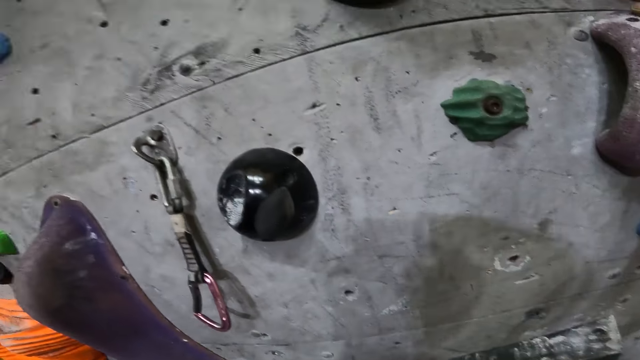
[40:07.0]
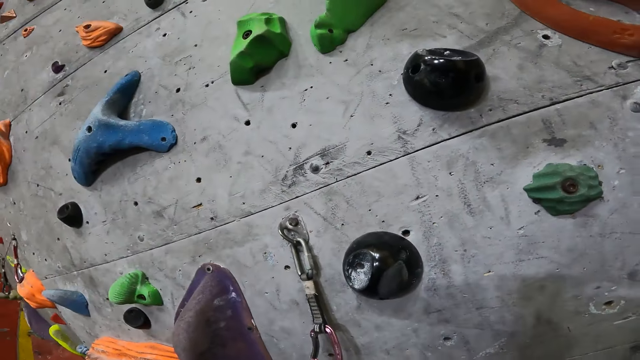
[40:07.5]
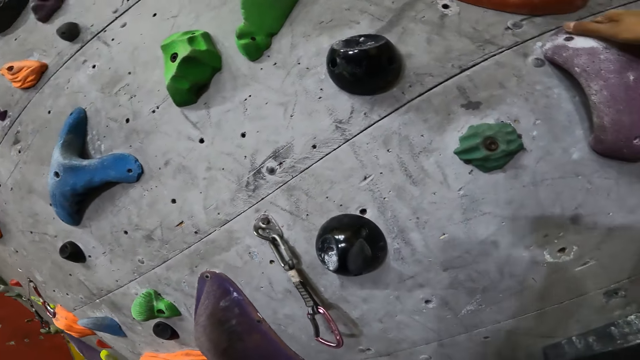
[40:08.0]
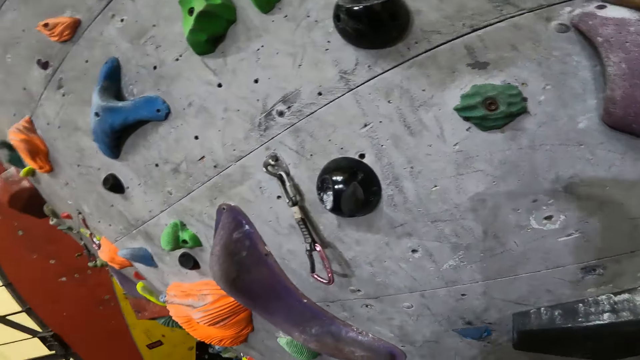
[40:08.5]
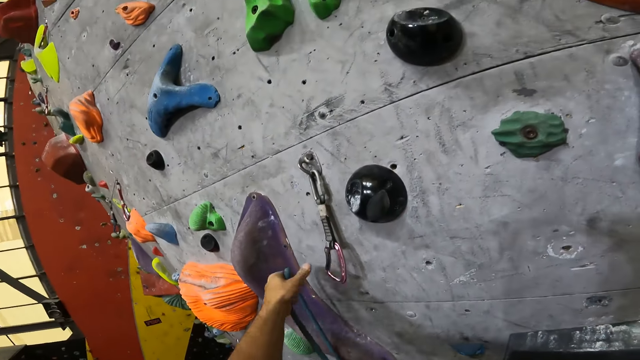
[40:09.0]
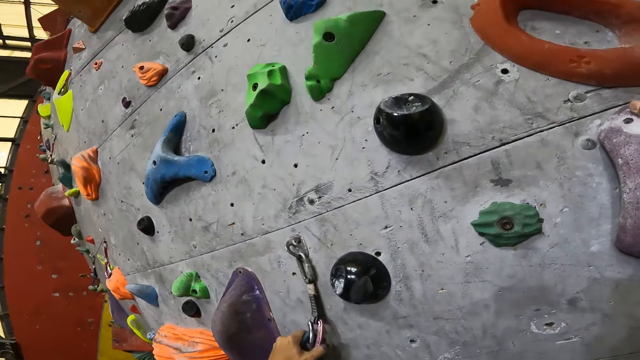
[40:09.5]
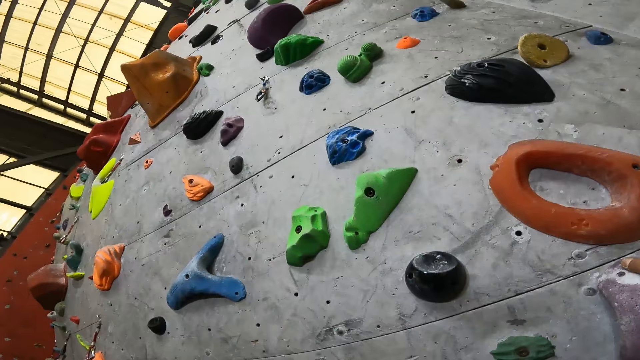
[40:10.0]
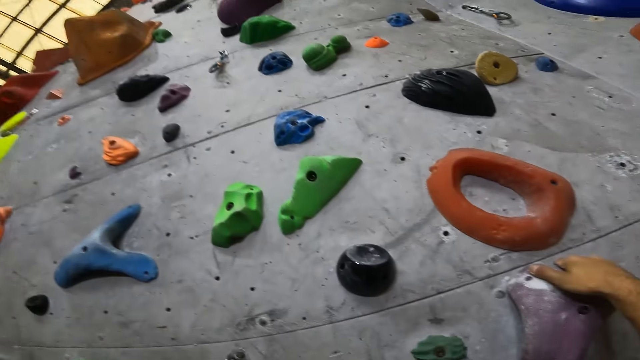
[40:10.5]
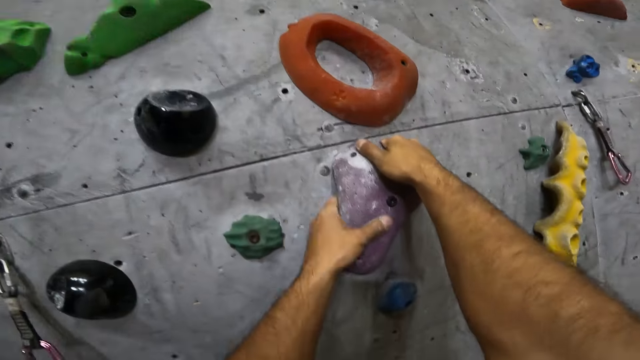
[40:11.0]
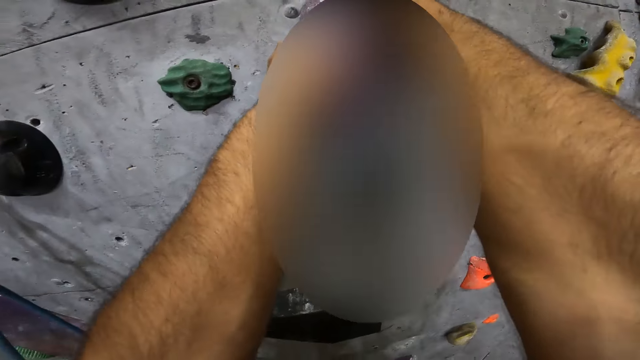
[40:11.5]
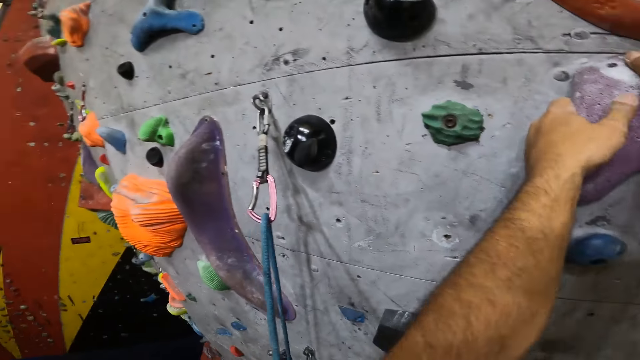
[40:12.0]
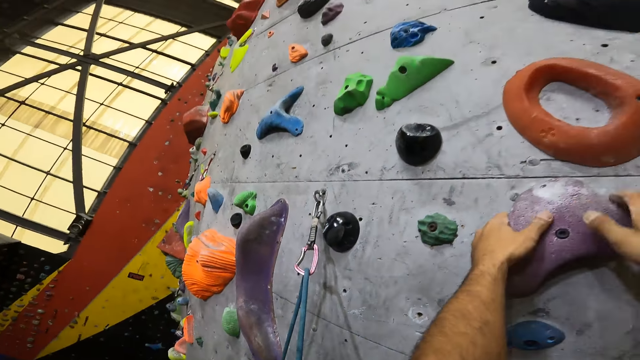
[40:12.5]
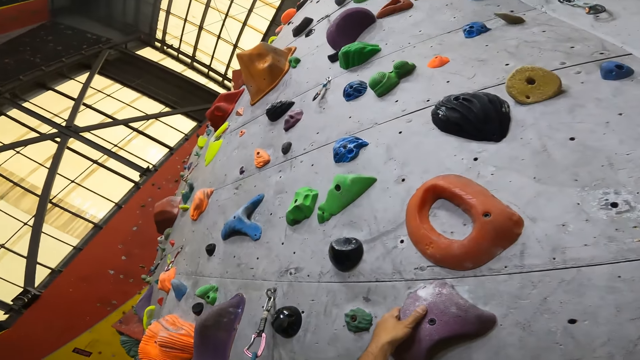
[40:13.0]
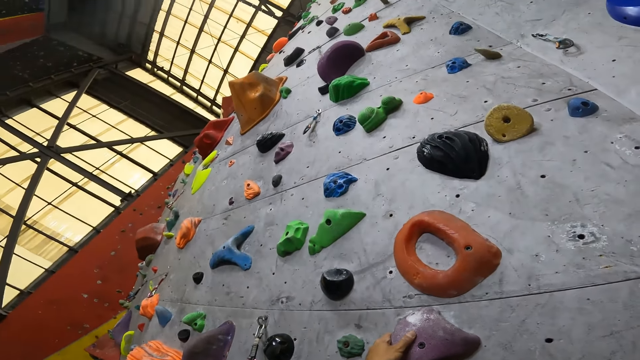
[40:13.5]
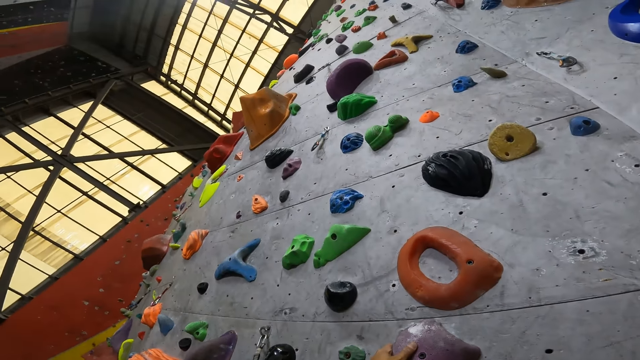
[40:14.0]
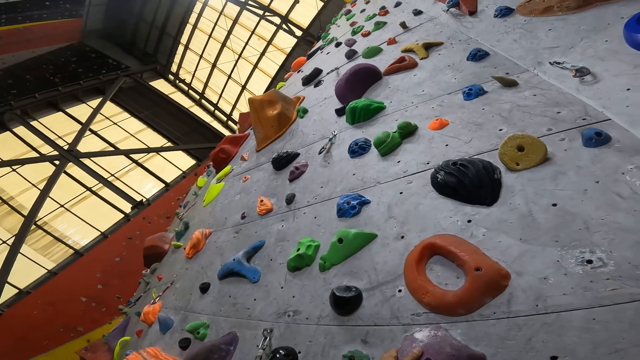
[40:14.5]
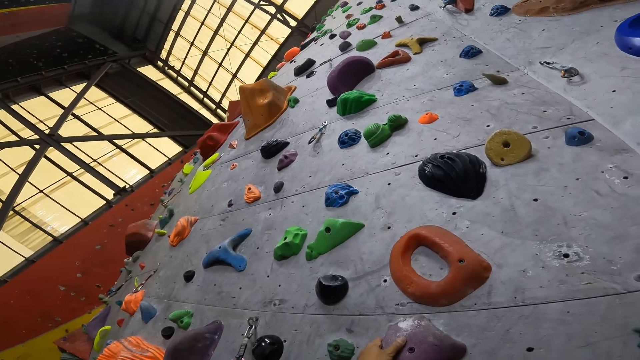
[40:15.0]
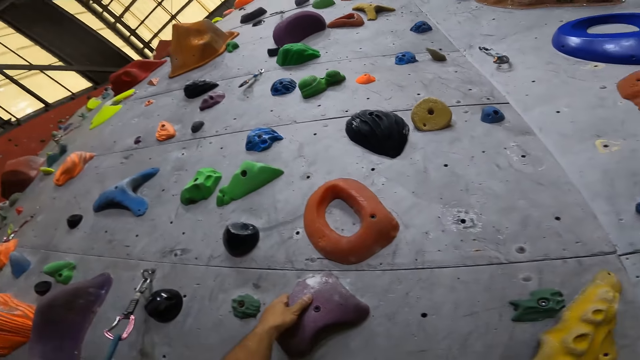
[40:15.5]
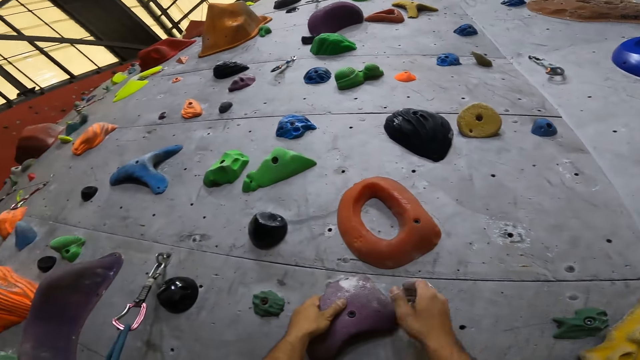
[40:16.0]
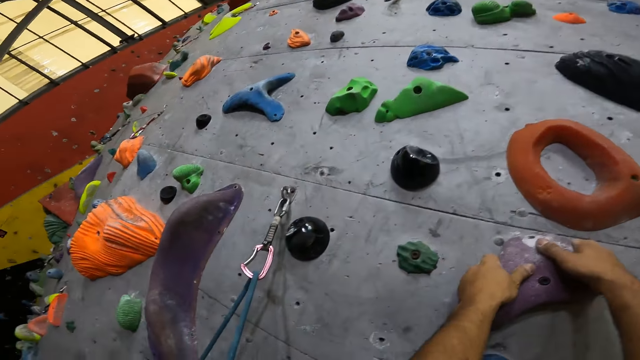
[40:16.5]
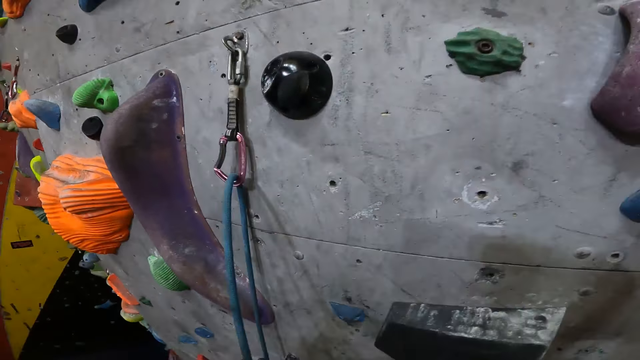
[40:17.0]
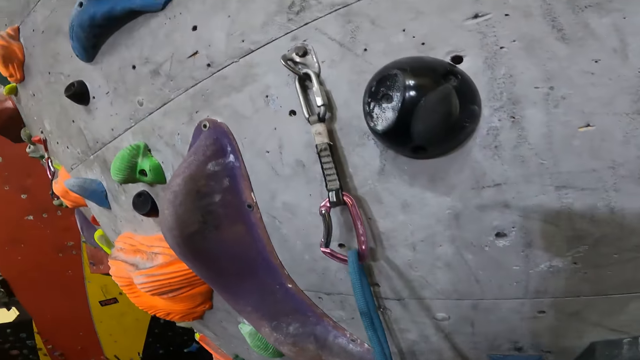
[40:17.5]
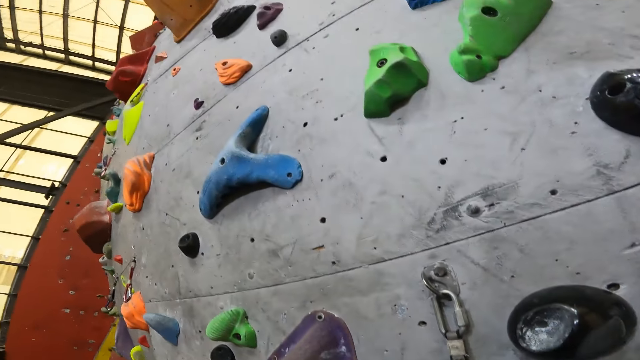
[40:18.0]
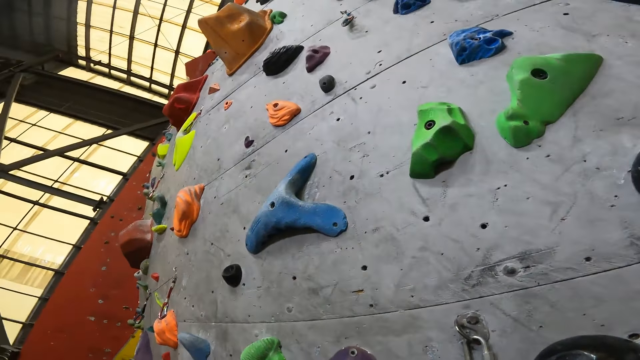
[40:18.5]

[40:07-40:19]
The camera wearer attaches the rope to a carabiner. They climb up the wall.

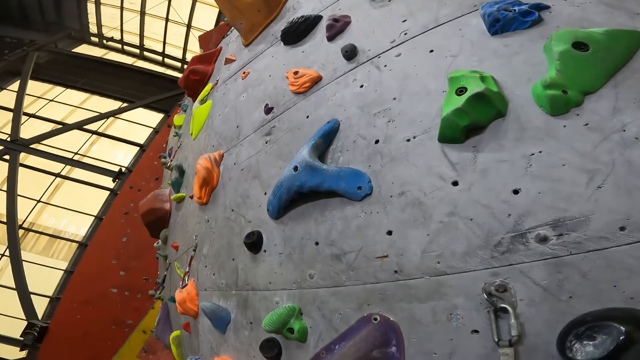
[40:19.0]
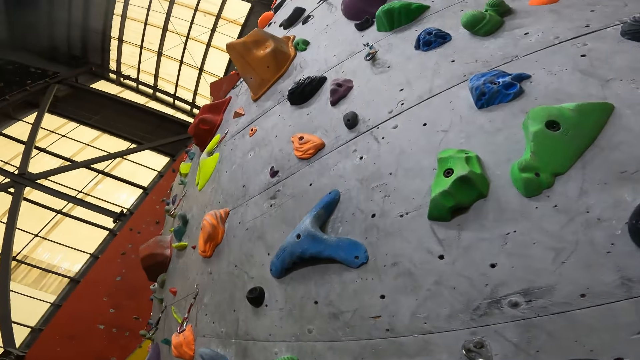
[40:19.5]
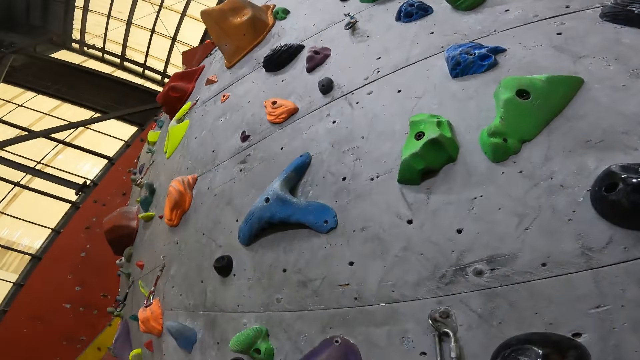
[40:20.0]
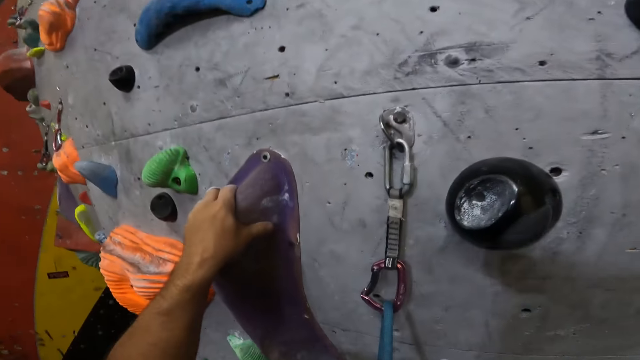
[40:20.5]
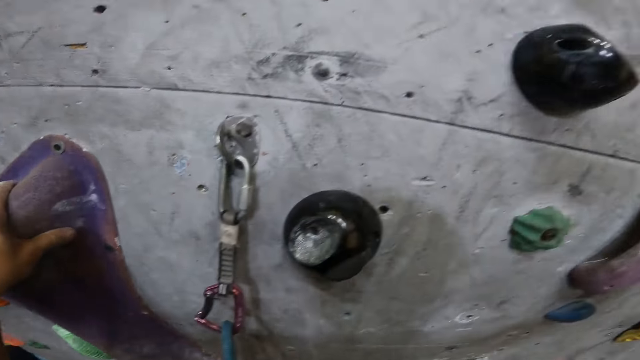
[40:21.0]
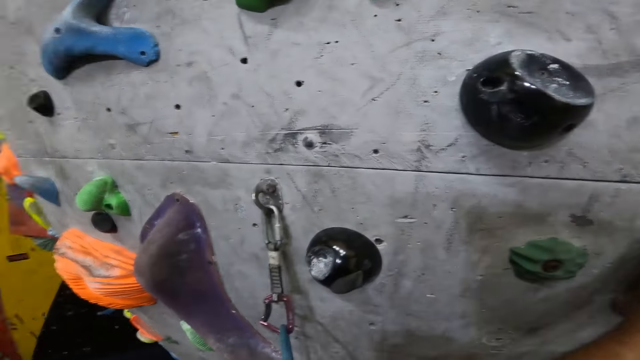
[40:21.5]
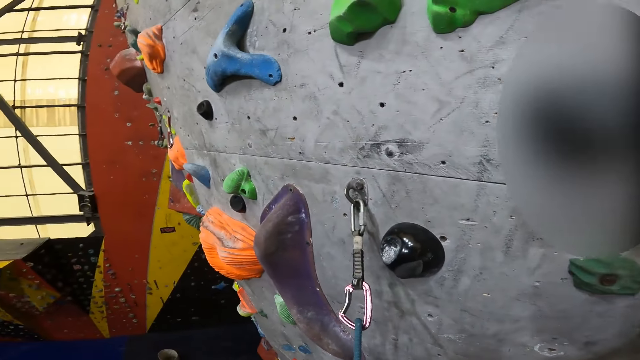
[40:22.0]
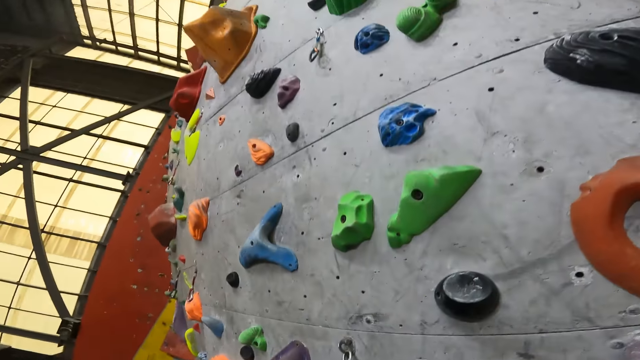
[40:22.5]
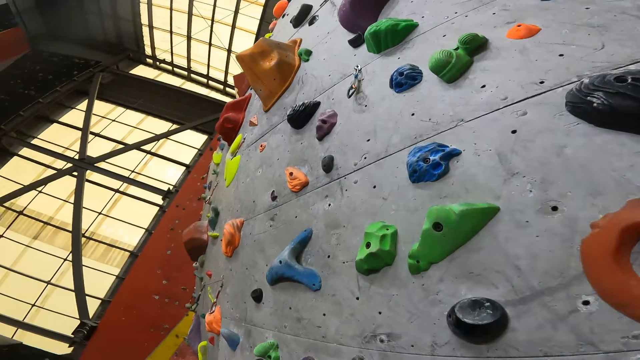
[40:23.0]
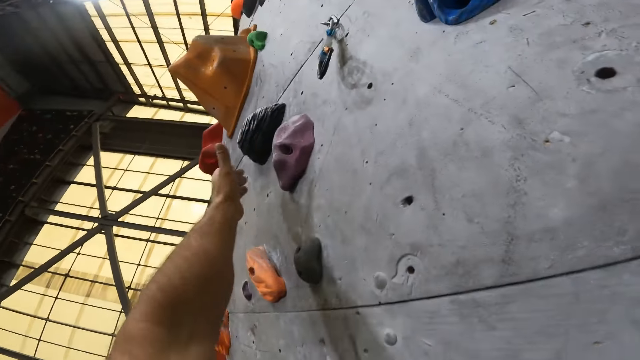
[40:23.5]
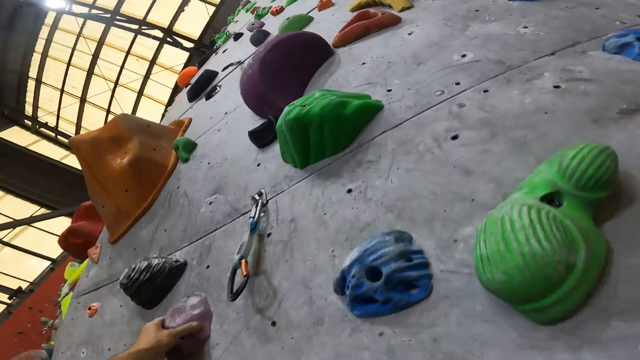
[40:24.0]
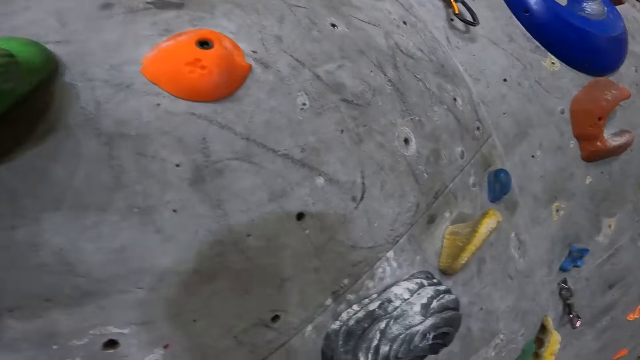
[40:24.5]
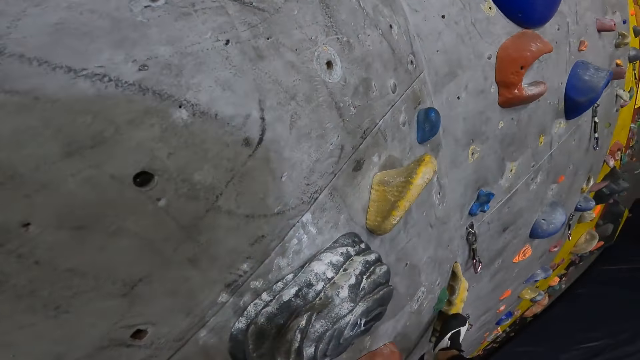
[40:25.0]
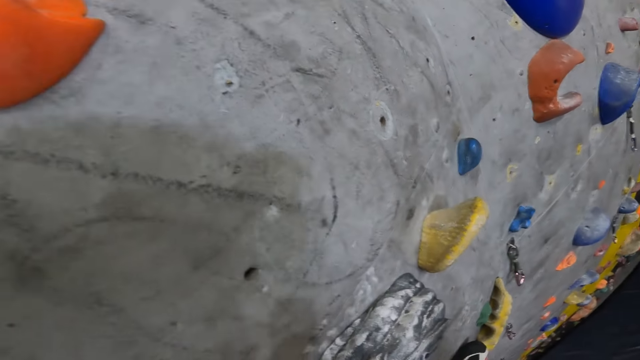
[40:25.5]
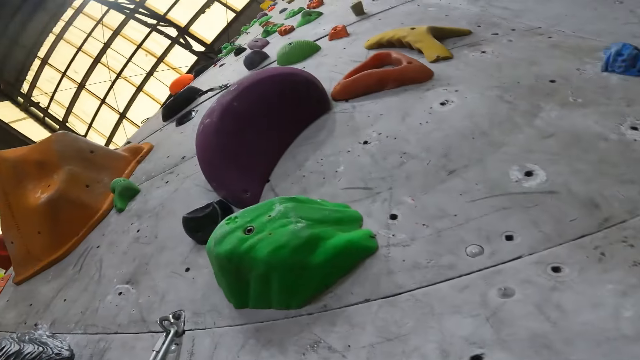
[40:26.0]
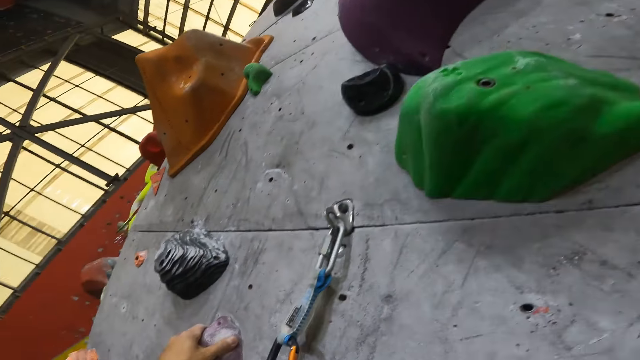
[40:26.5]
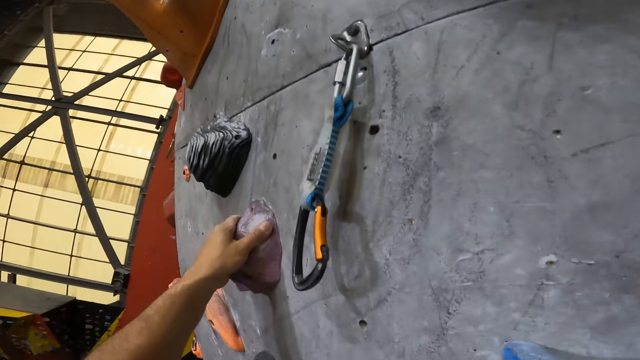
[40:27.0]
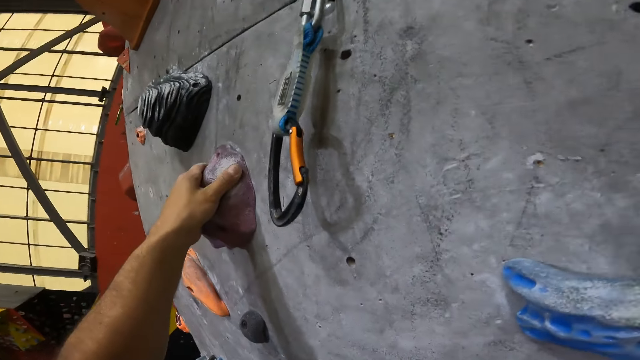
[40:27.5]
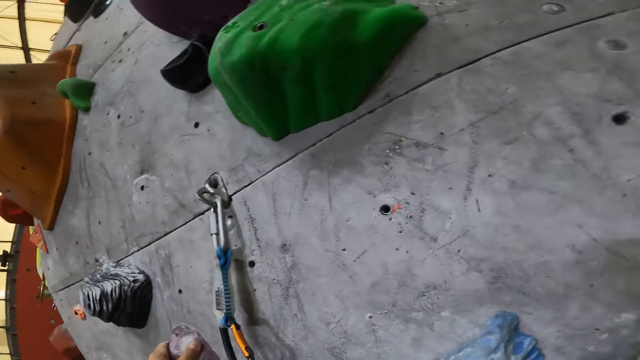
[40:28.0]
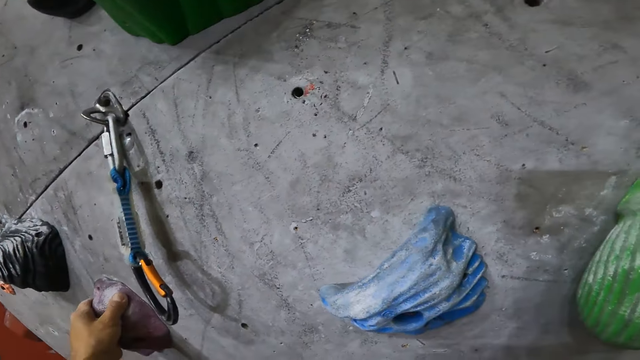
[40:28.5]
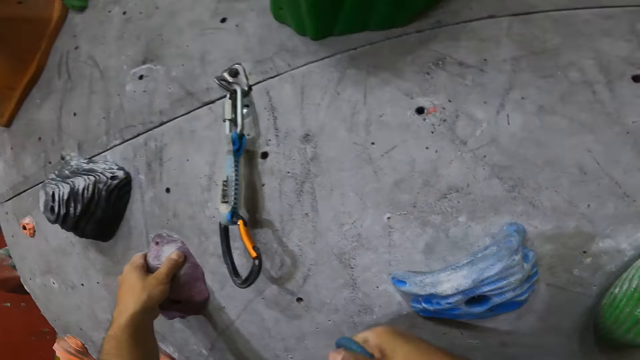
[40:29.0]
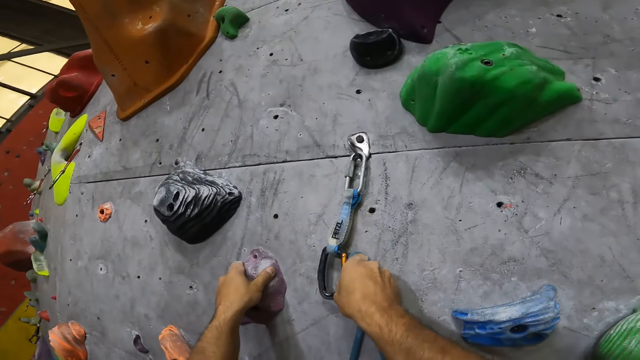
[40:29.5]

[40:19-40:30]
The camera wearer climbs the wall.
